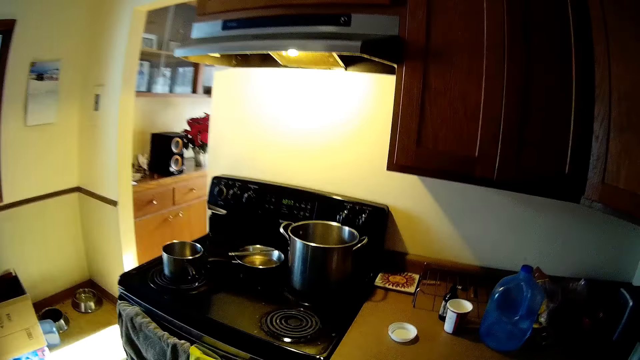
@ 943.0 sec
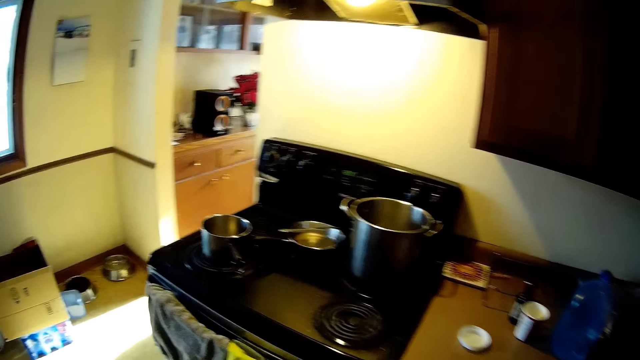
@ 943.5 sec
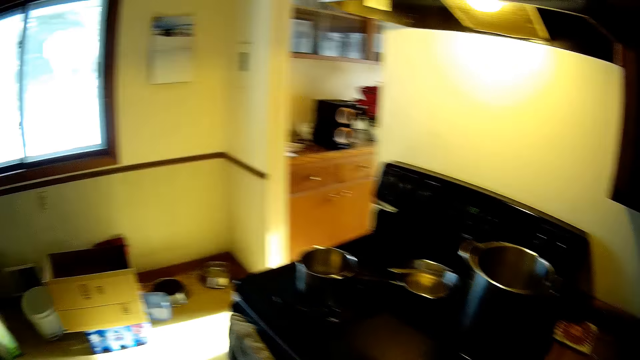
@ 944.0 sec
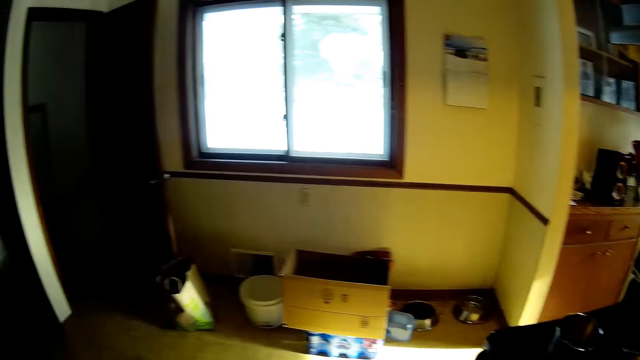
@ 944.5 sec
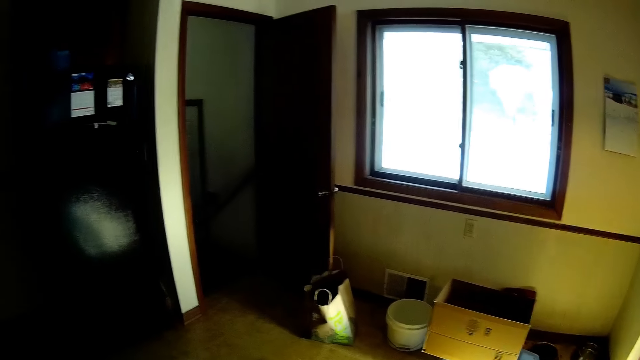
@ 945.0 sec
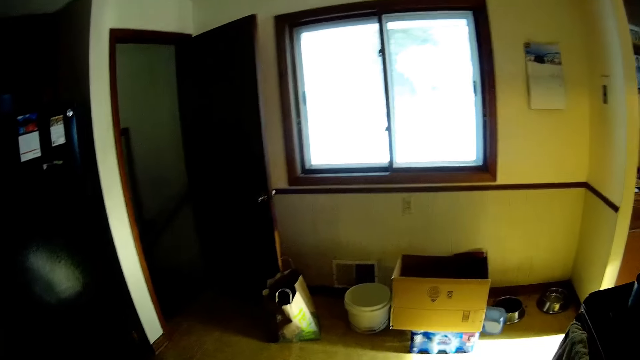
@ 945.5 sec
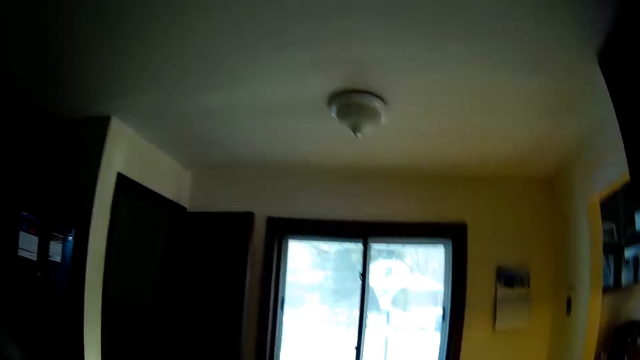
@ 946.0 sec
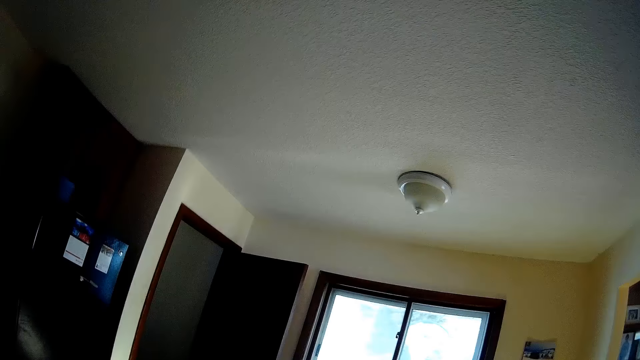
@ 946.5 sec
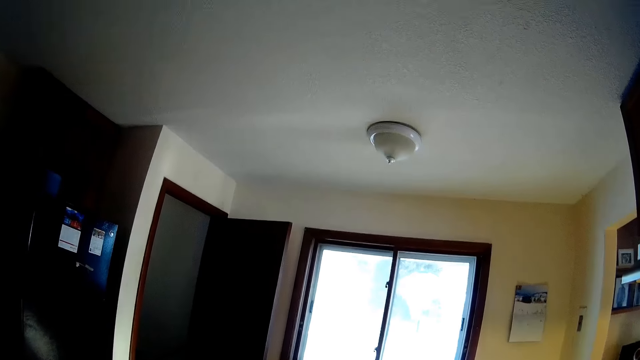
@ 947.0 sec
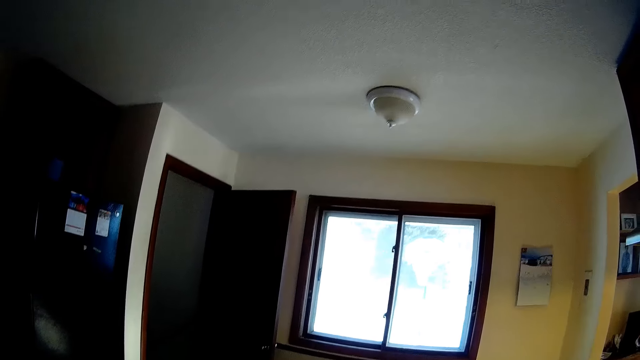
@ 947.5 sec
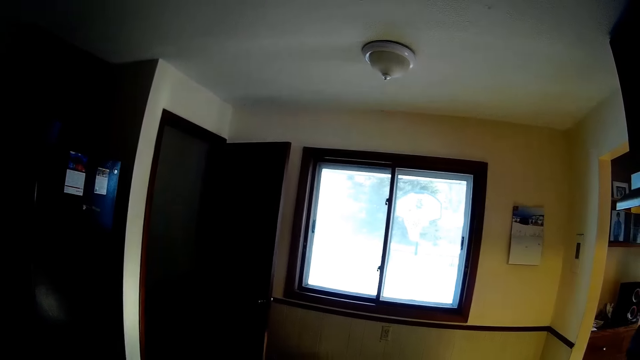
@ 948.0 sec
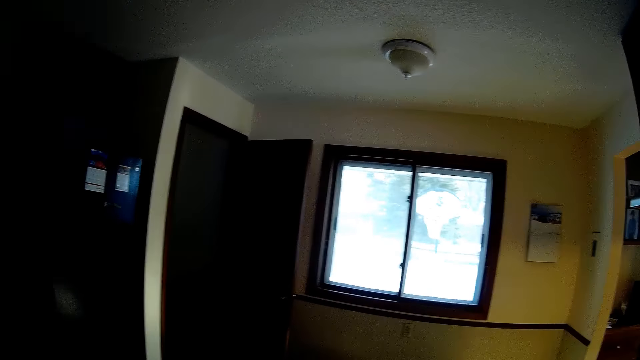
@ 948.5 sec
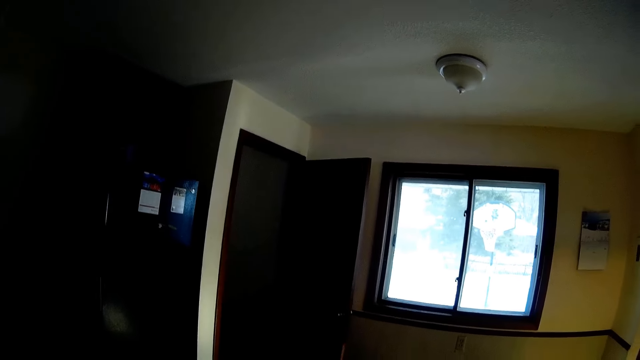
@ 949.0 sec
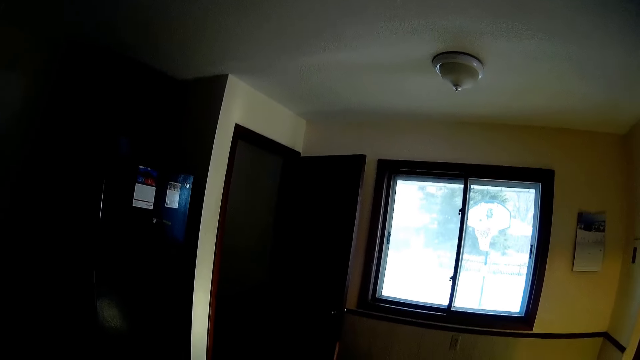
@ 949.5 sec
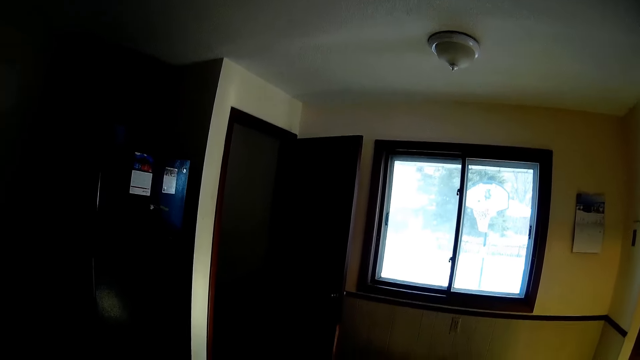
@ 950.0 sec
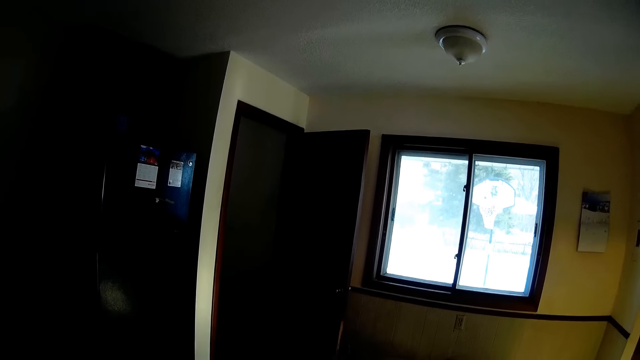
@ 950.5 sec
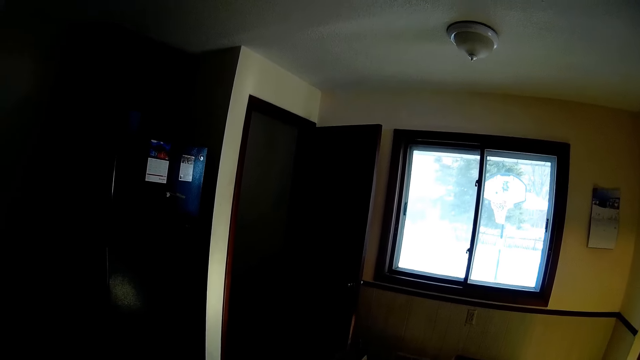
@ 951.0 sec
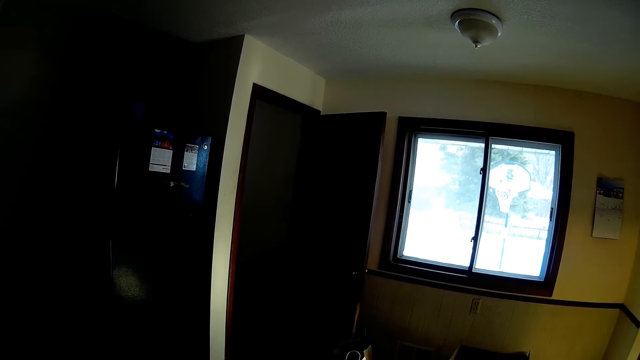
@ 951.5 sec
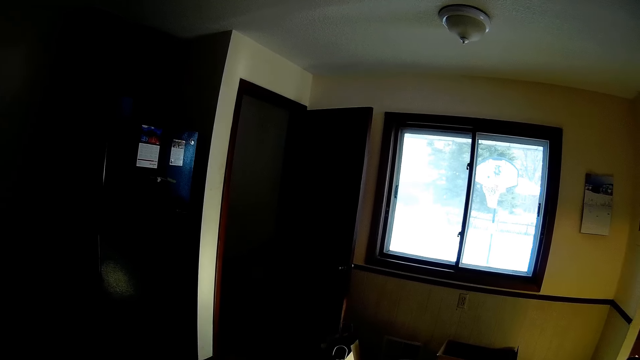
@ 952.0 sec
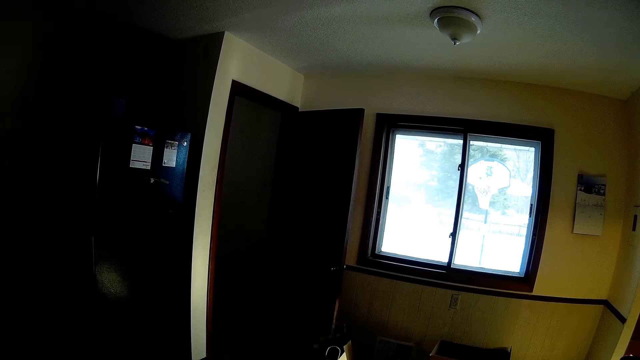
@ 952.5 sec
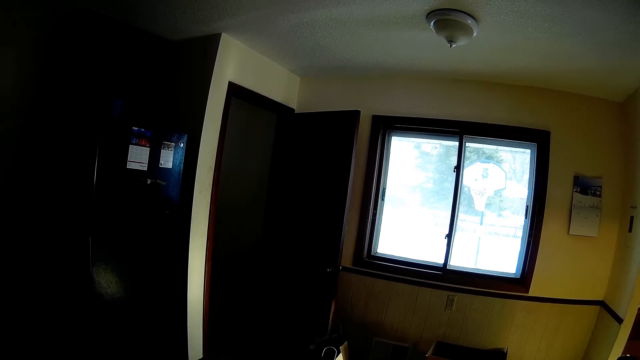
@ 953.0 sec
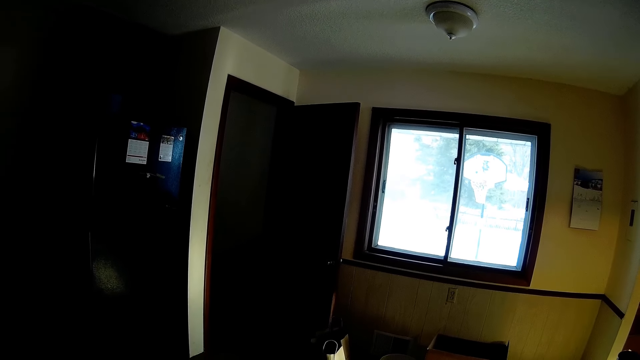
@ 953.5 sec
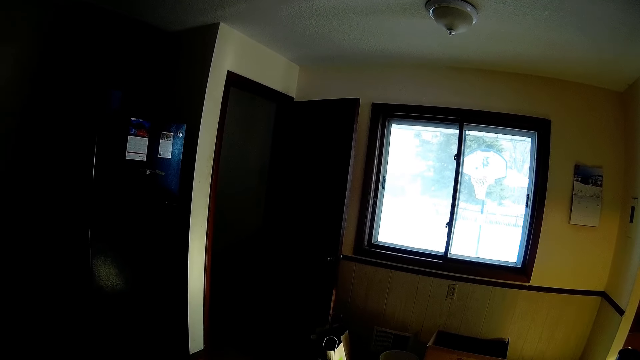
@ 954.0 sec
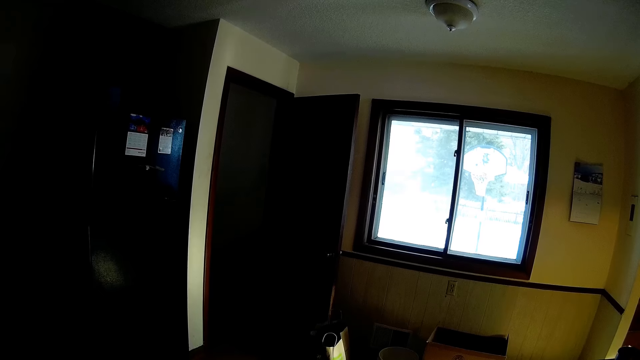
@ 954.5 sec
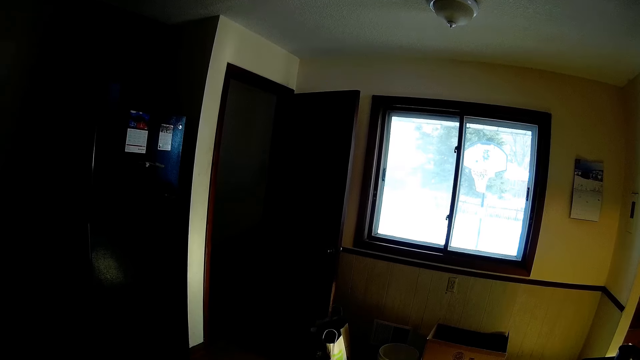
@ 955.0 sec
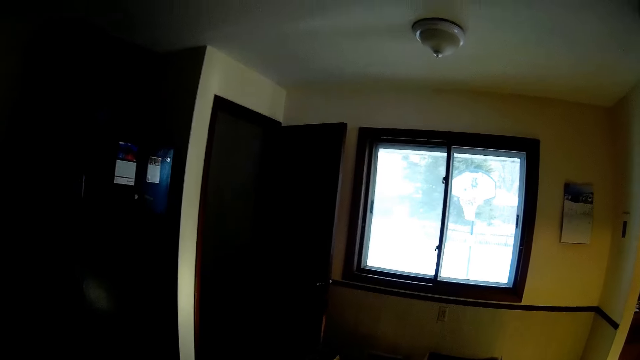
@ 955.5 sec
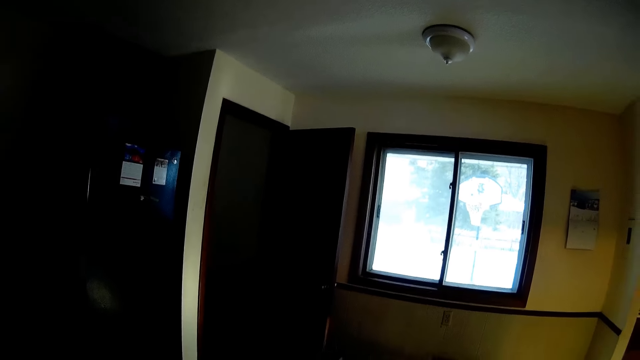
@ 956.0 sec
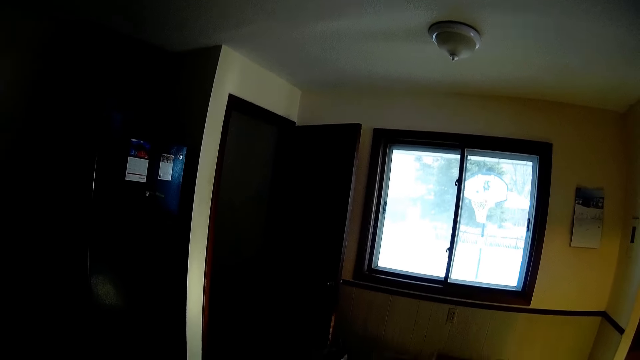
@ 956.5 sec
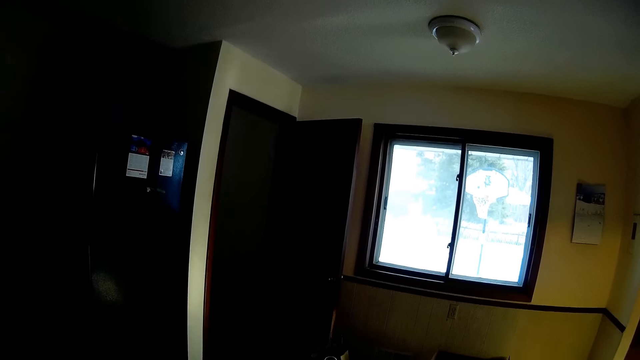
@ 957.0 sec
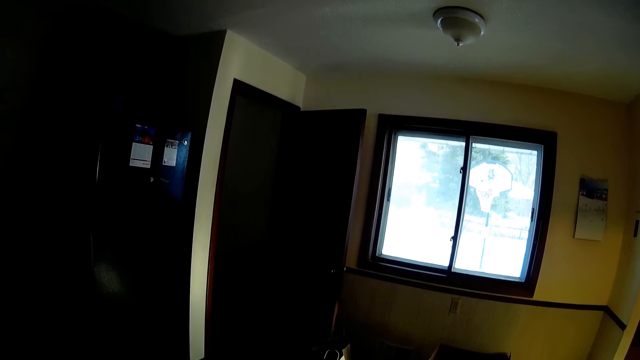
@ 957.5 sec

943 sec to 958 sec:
The camera wearer looks around. They look at the wall.

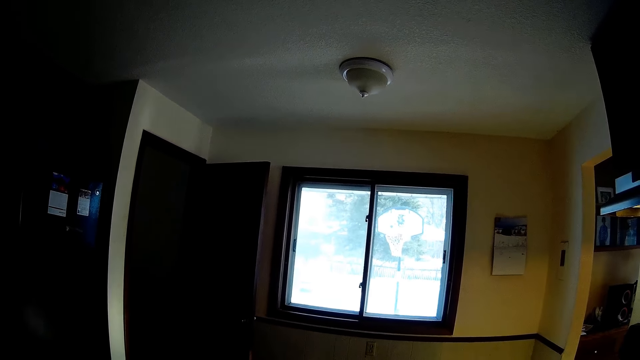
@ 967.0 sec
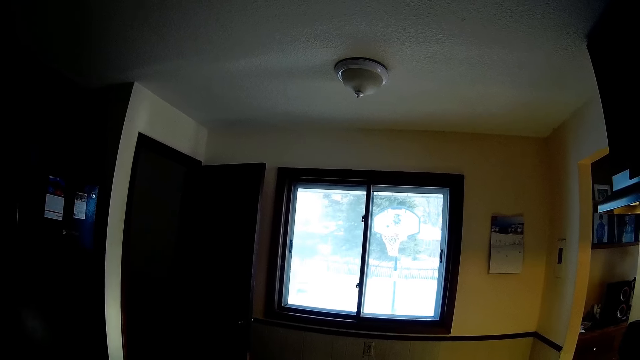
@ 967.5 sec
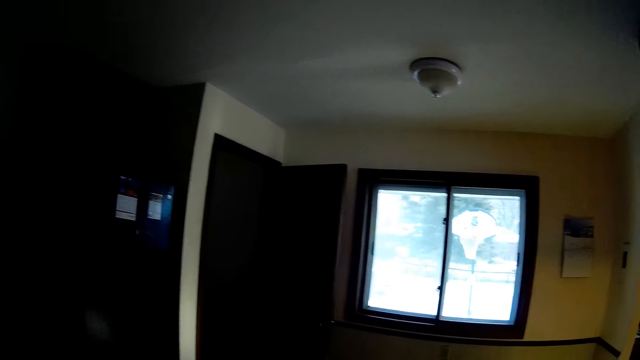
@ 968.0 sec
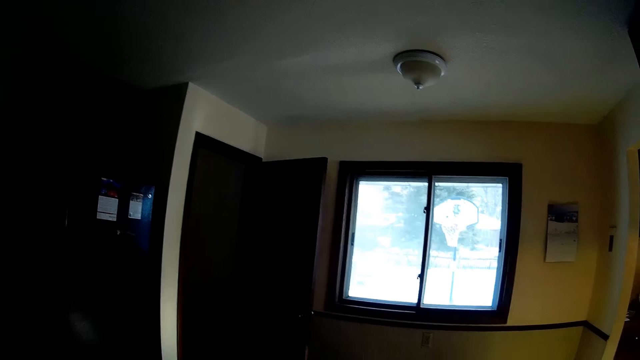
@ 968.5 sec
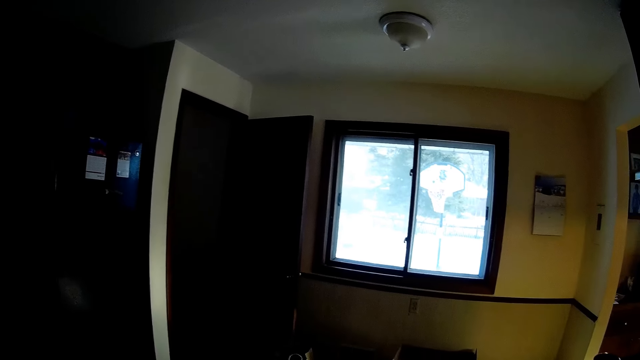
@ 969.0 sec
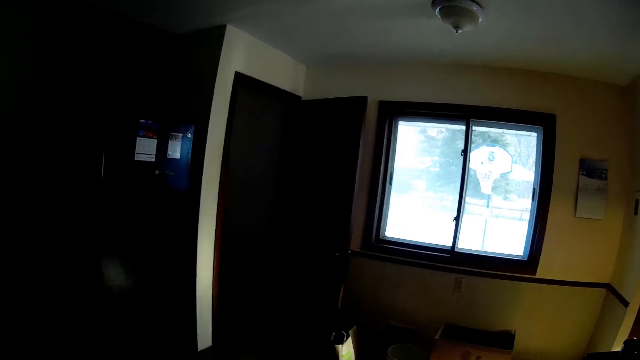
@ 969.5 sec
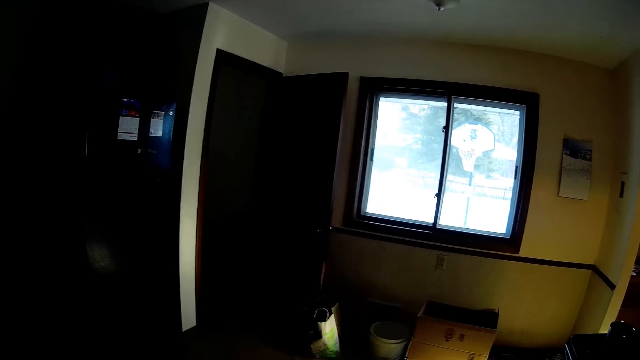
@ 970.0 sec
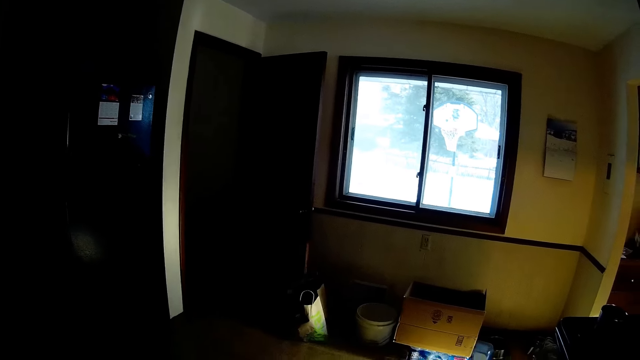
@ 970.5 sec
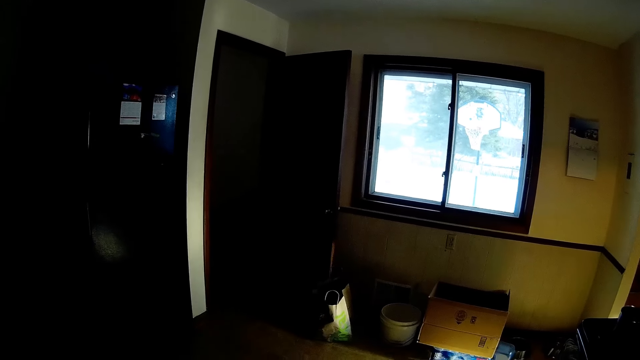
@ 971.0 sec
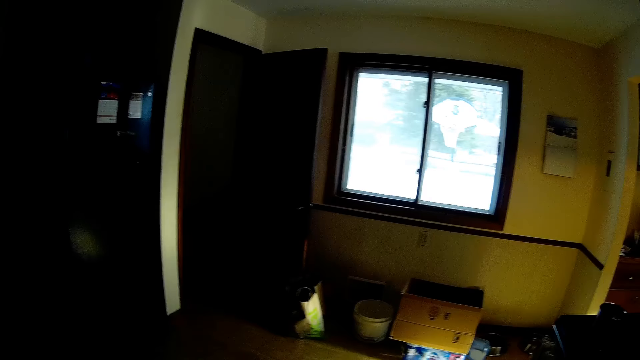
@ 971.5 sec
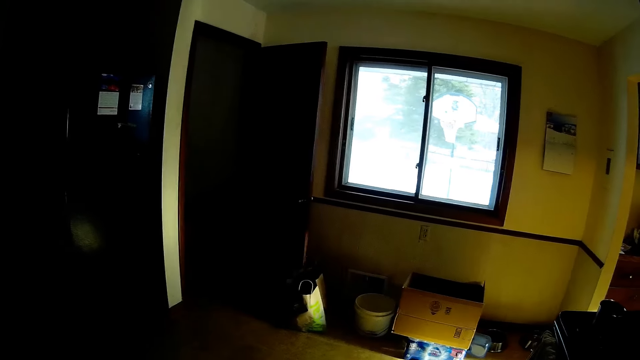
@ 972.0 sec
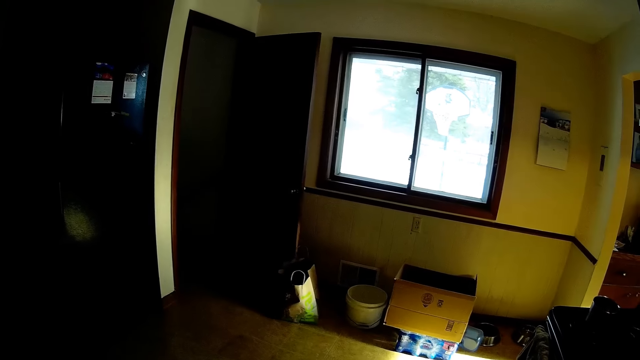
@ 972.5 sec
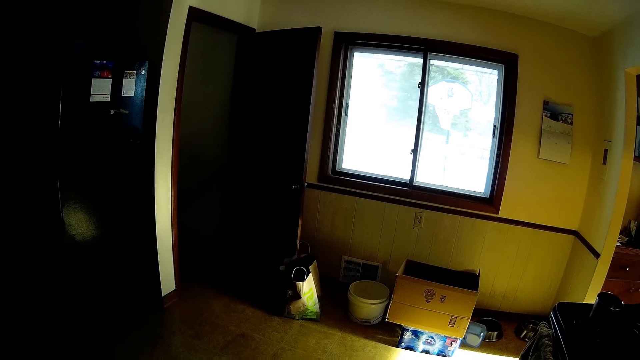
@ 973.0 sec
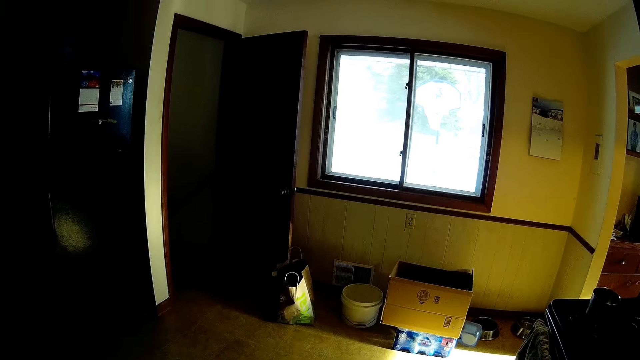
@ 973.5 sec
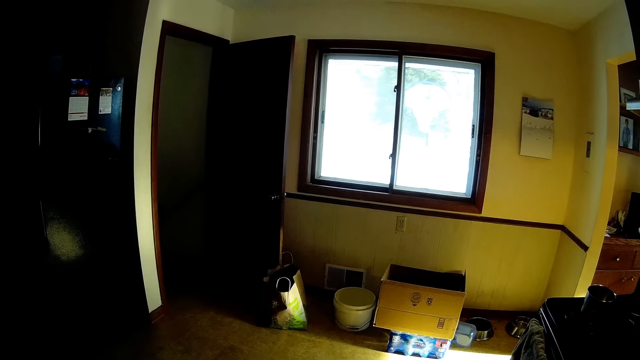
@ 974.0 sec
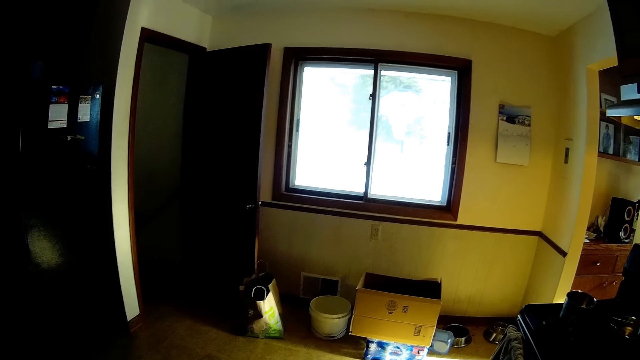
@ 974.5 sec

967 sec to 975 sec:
The camera wearer looks around.
